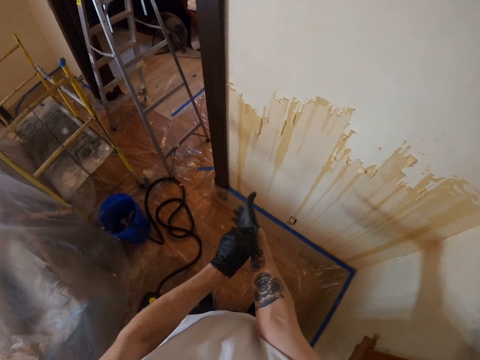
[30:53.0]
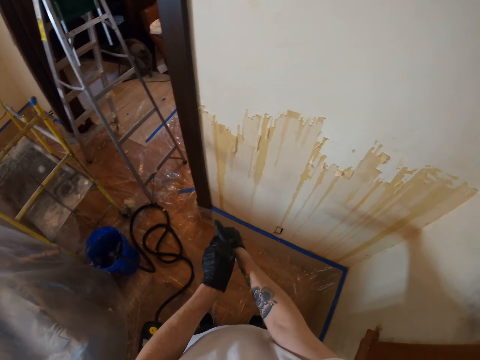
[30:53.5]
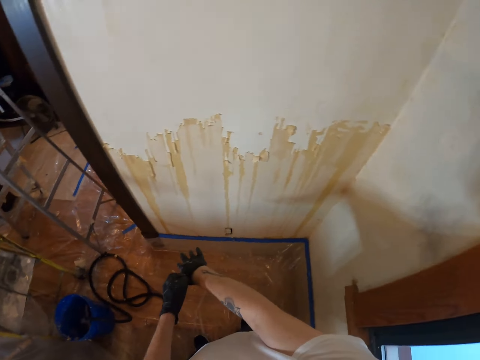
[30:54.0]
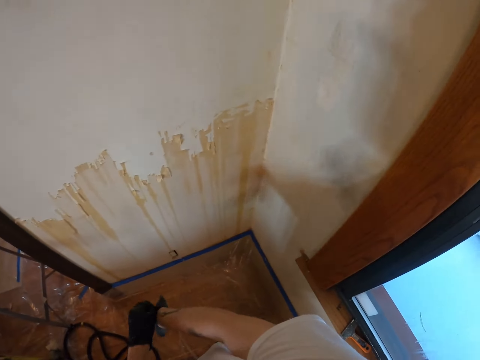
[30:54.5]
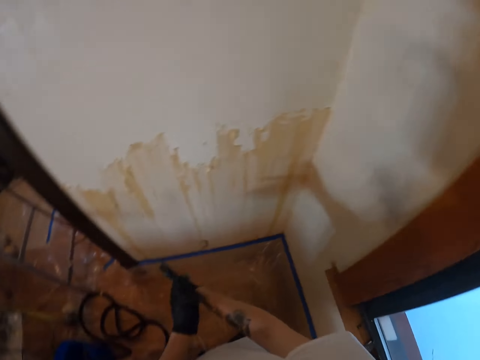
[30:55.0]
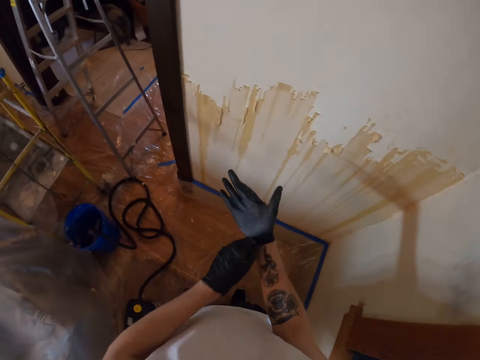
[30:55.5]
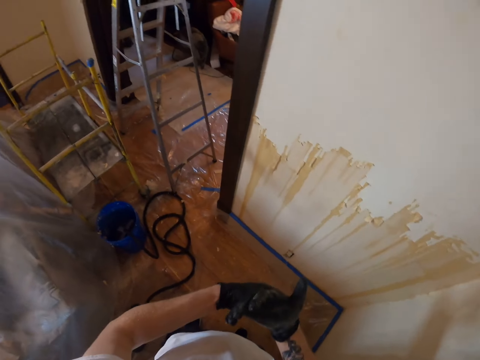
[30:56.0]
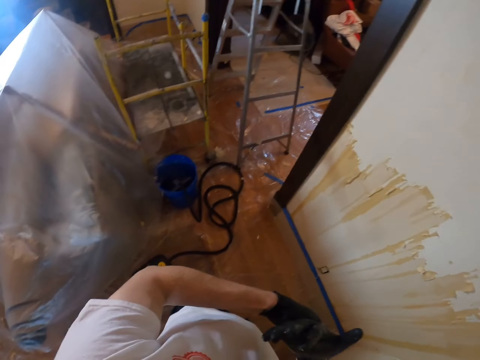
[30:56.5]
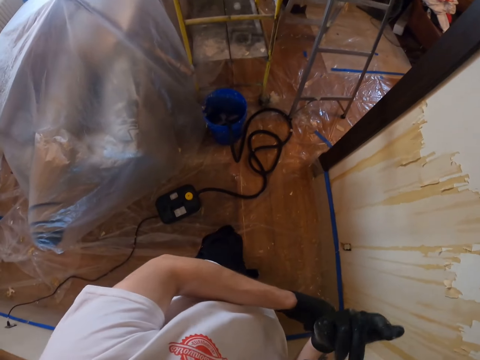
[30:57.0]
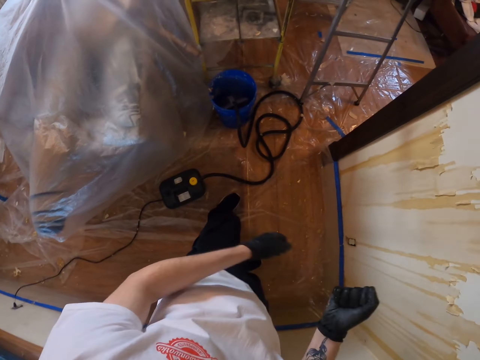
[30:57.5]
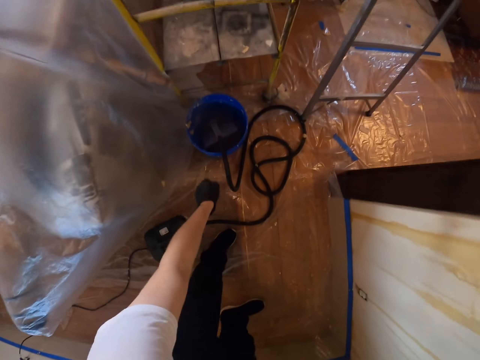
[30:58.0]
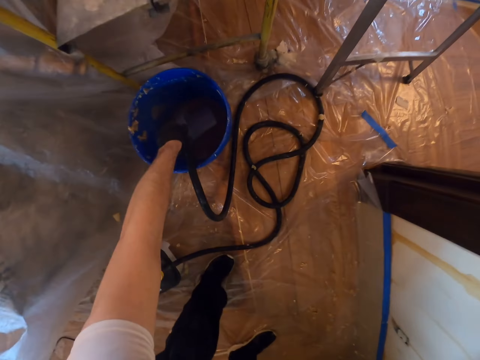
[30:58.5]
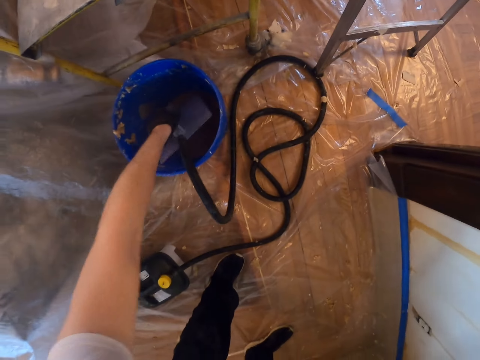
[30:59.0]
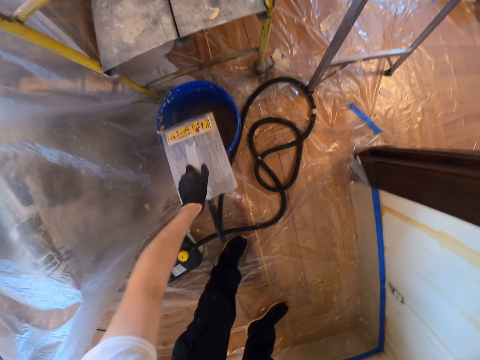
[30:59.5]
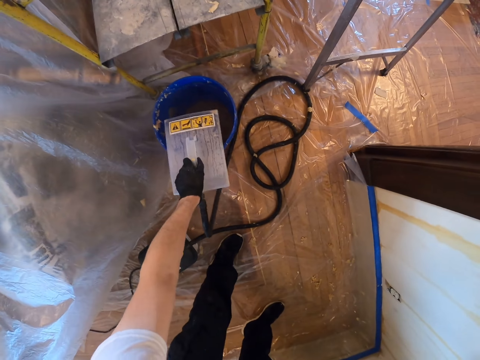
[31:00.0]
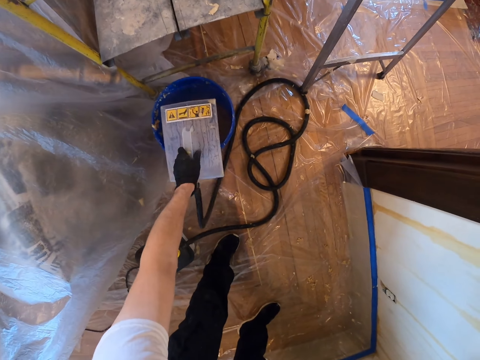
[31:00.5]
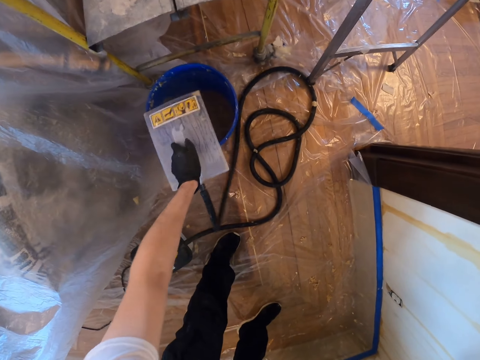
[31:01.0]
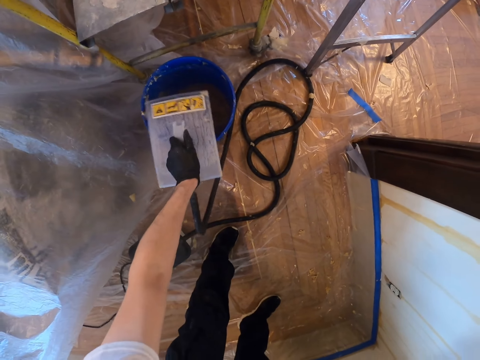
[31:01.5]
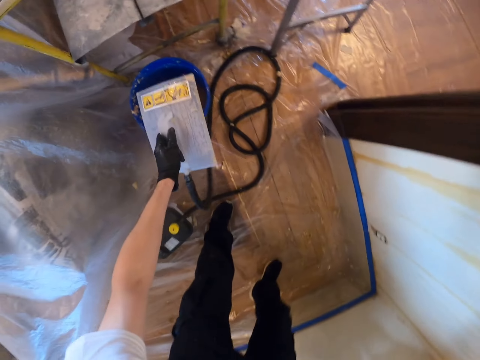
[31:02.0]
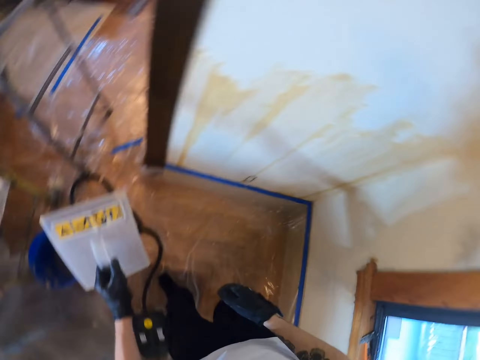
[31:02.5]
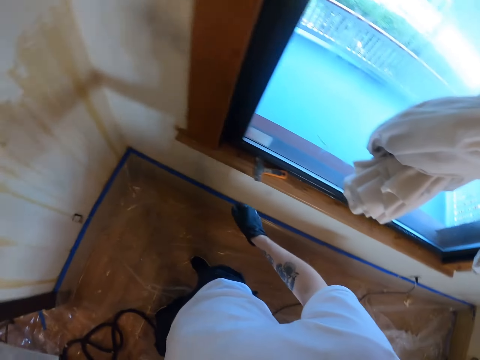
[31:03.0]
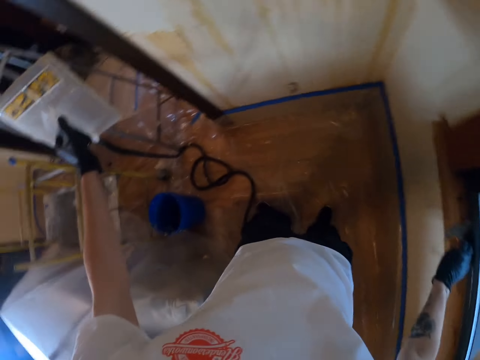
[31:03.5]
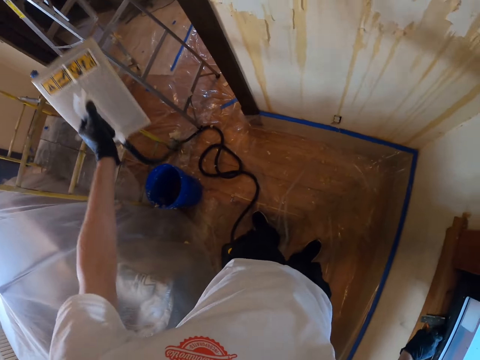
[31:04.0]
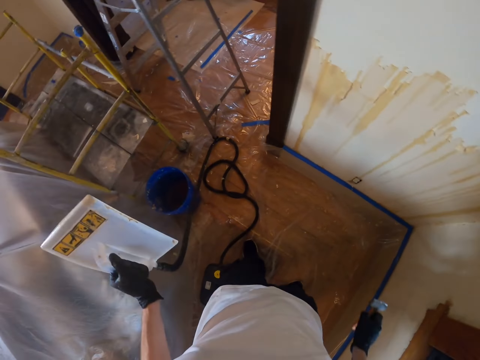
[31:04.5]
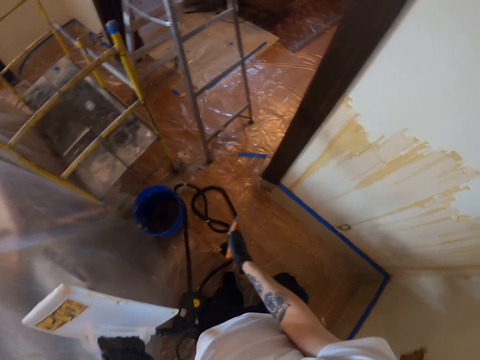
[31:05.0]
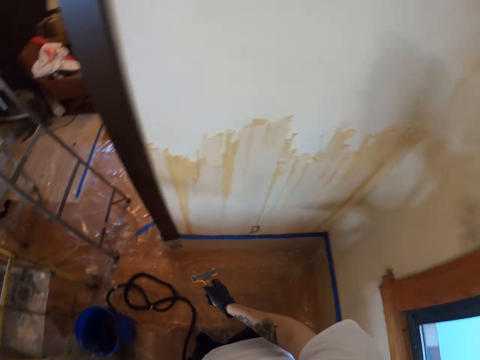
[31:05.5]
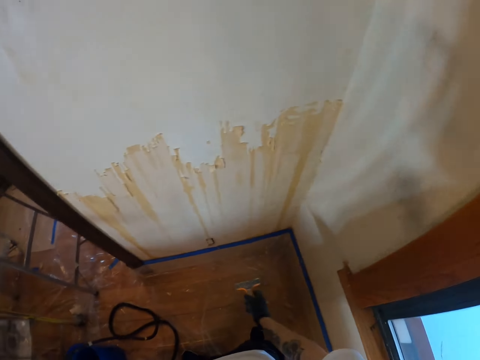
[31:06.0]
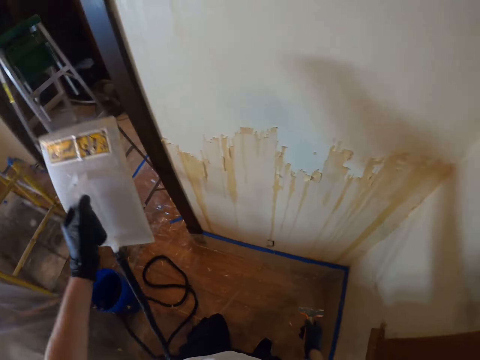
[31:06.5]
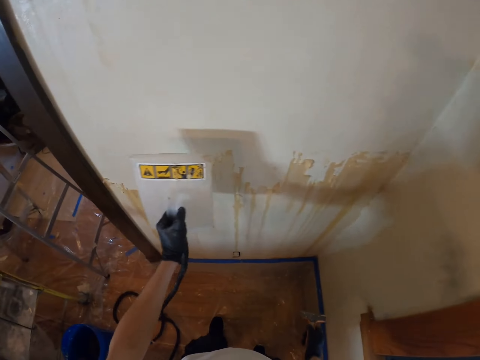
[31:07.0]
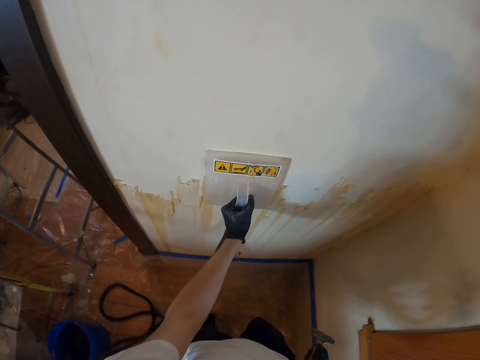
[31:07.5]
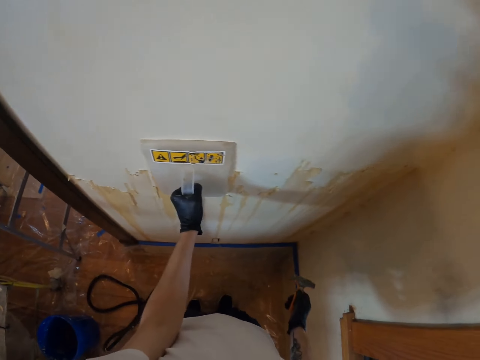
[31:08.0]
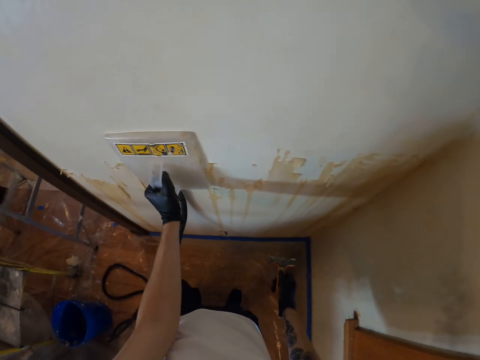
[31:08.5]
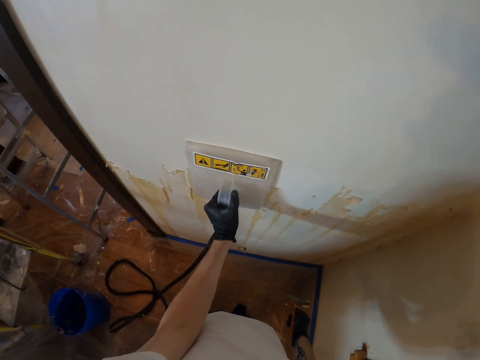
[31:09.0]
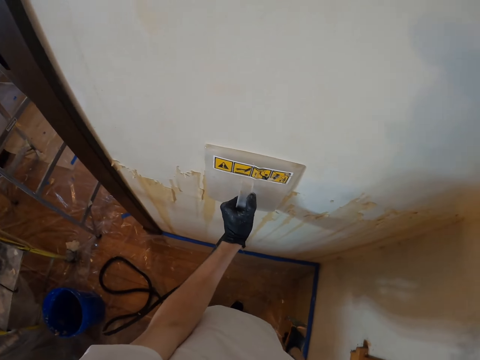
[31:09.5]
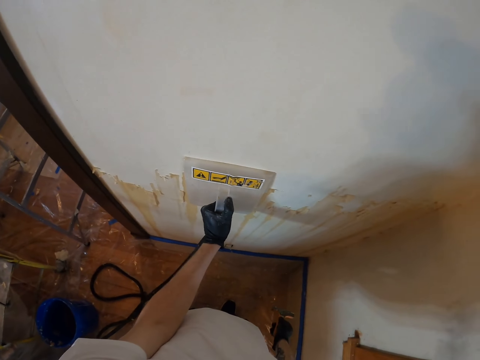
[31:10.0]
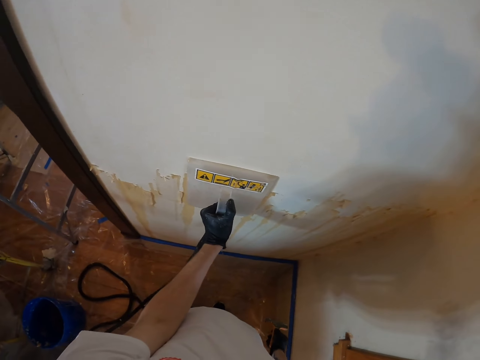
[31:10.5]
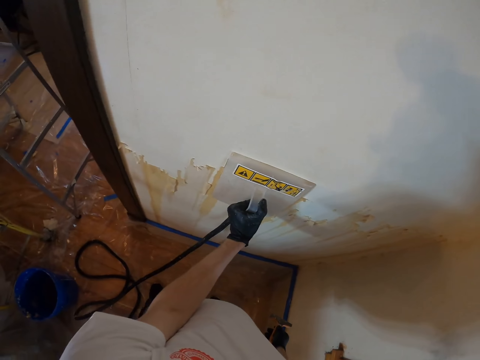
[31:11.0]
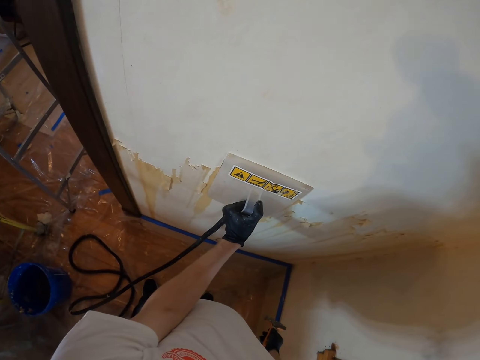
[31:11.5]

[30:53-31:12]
The camera wearer picks up a steam stripper or wallpaper remover from a bucket. They shake the wallpaper remover. They pick up a paint remover from a window sill. They use the steam stripper on a wall.

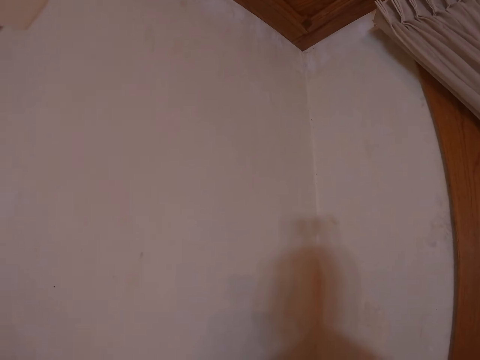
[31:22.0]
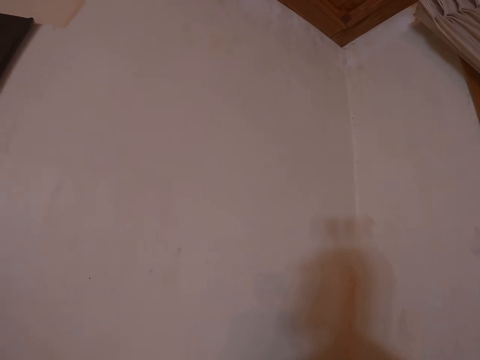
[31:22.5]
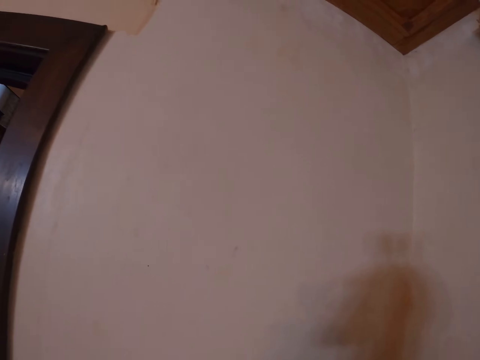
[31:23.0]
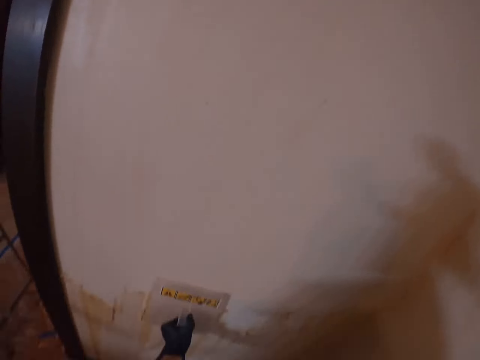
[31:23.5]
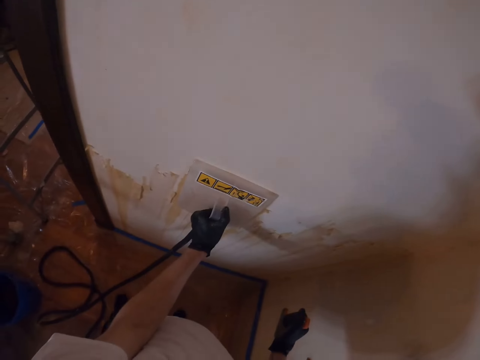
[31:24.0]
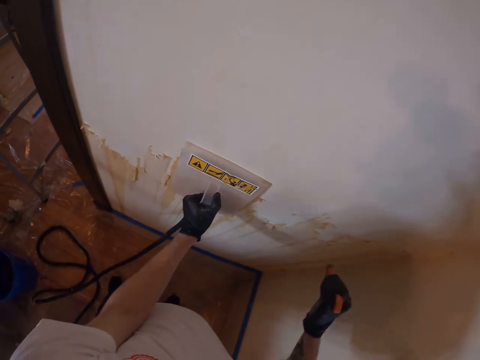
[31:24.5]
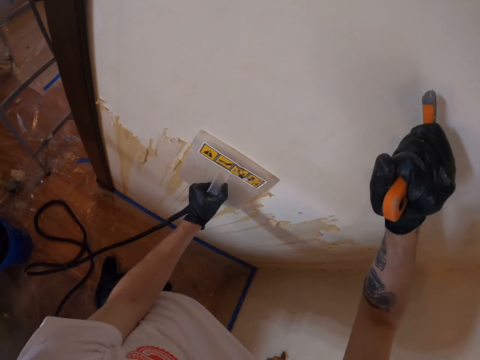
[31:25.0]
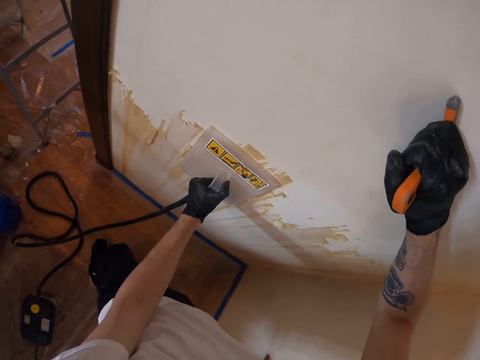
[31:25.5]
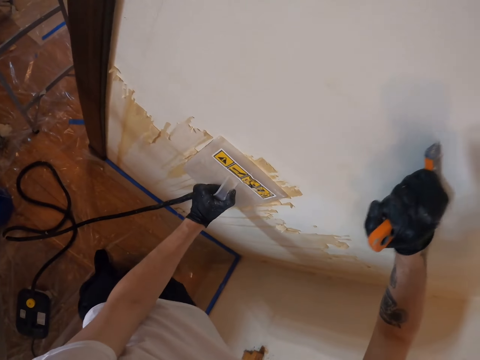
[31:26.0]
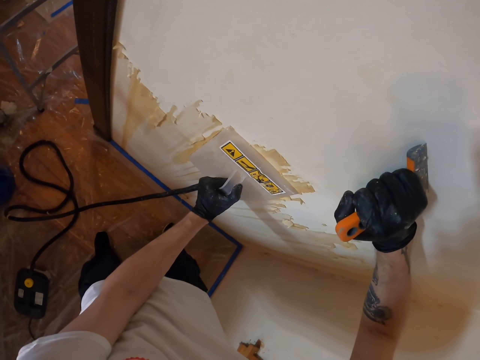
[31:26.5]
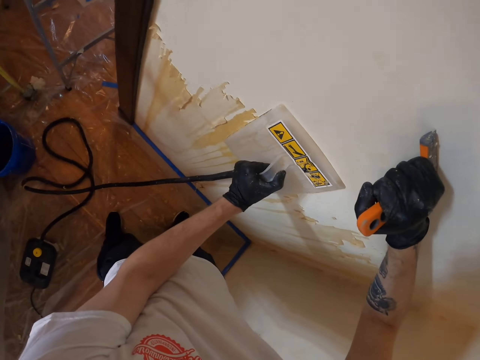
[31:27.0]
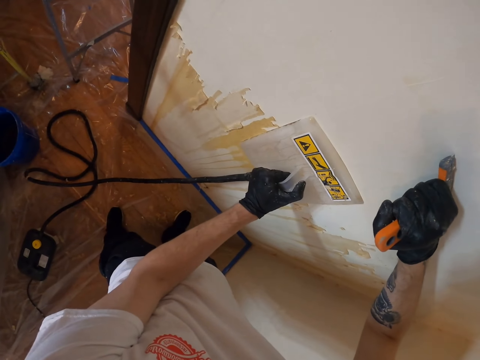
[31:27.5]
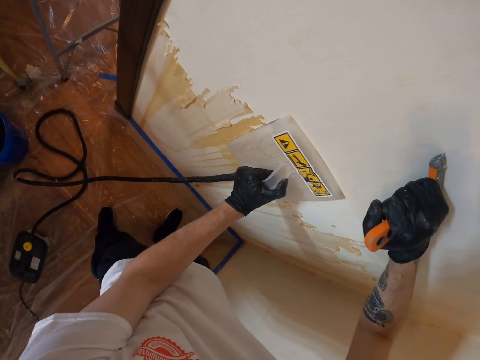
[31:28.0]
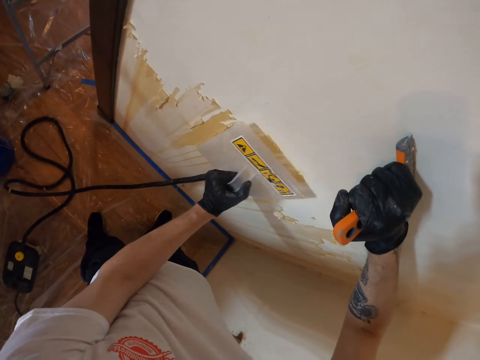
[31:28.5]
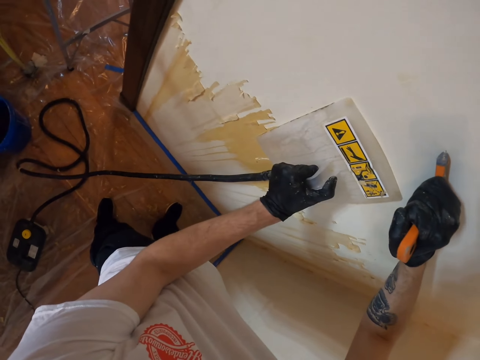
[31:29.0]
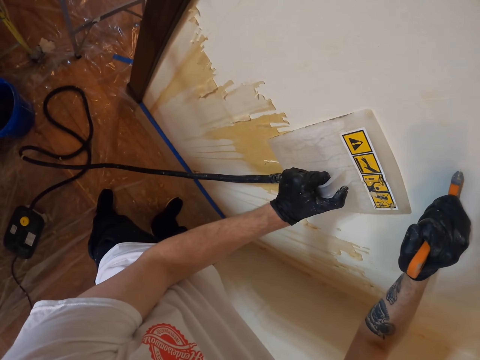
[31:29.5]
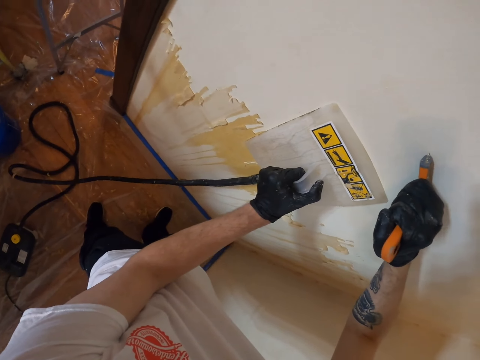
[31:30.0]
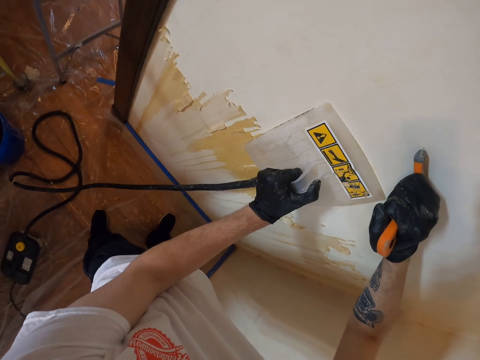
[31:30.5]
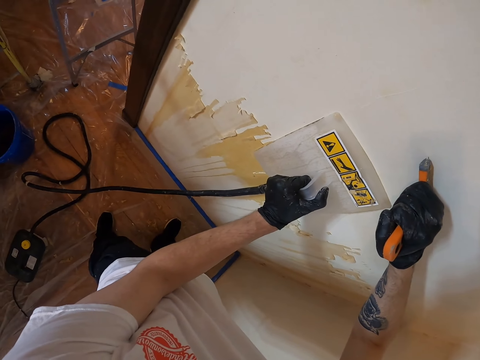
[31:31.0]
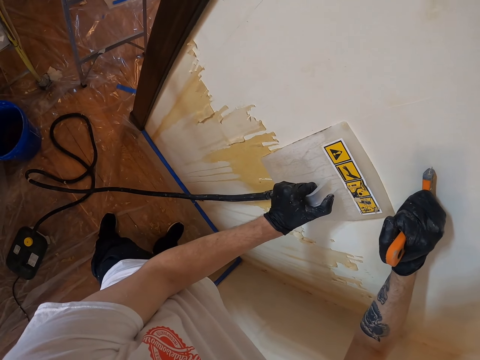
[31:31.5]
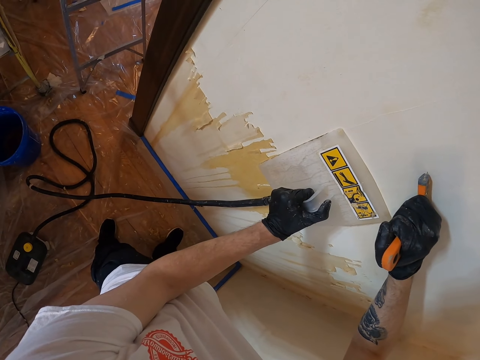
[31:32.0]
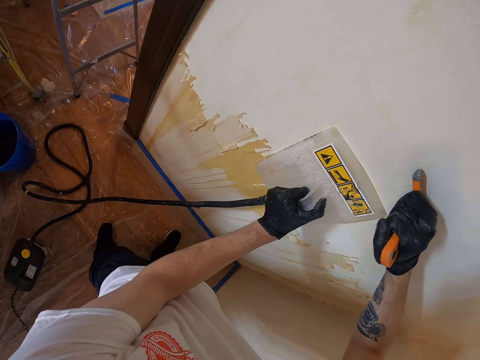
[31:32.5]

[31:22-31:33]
The camera wearer uses a steam stripper on a wall. They place a paint remover on the wall.
